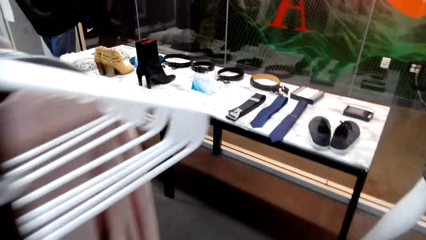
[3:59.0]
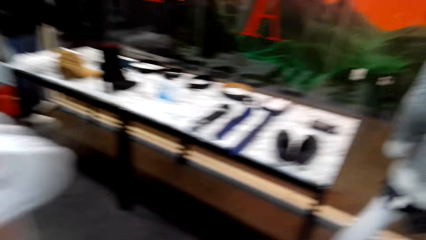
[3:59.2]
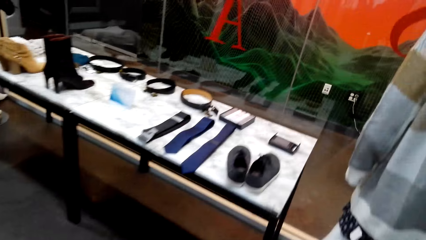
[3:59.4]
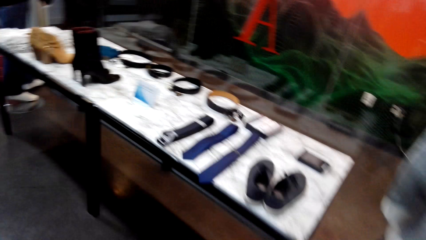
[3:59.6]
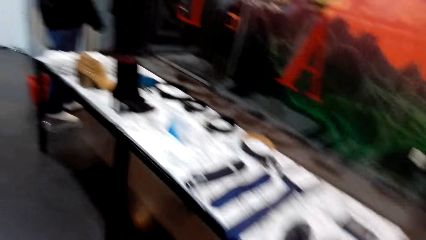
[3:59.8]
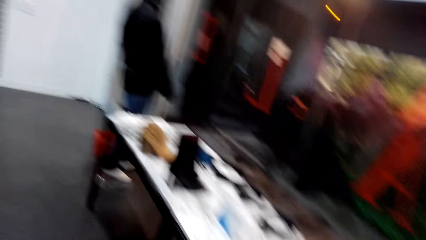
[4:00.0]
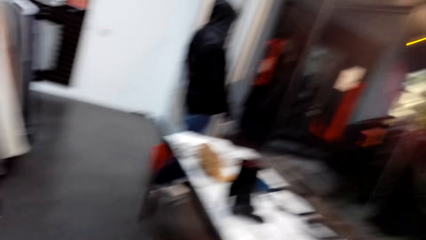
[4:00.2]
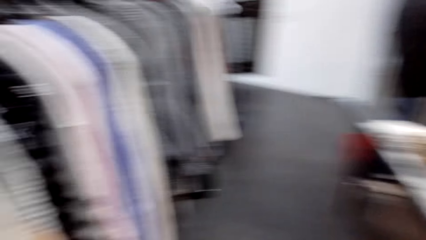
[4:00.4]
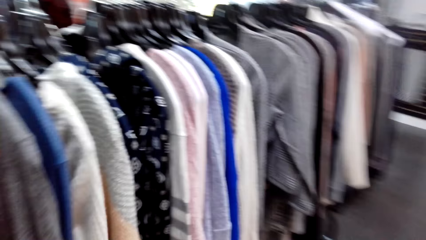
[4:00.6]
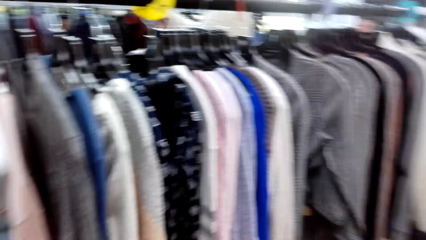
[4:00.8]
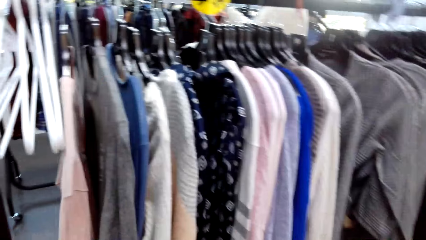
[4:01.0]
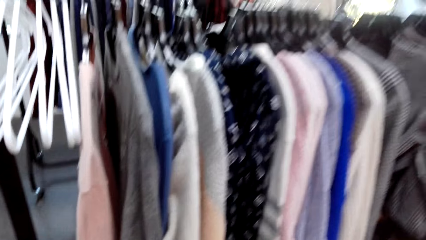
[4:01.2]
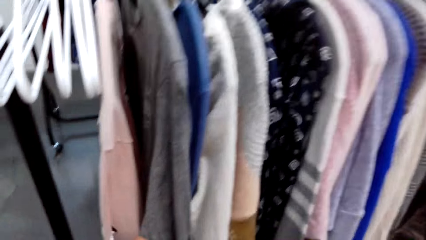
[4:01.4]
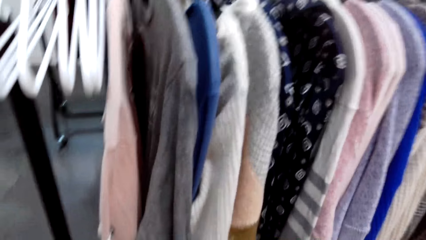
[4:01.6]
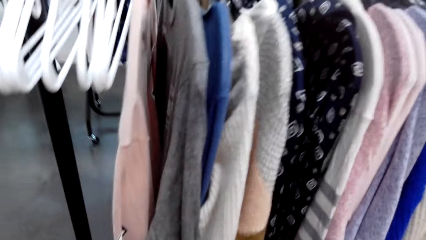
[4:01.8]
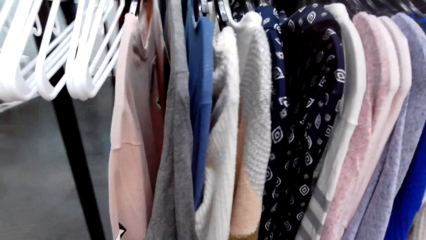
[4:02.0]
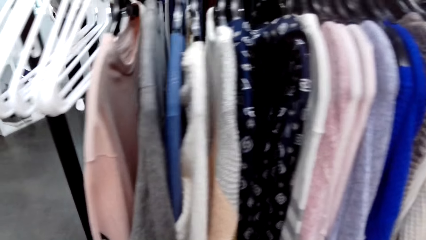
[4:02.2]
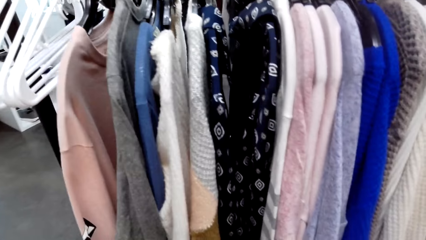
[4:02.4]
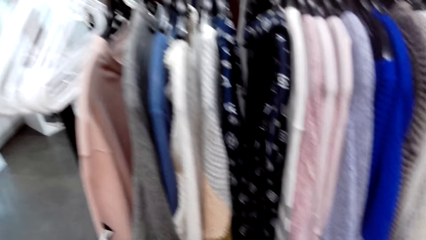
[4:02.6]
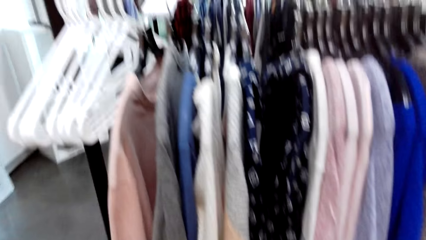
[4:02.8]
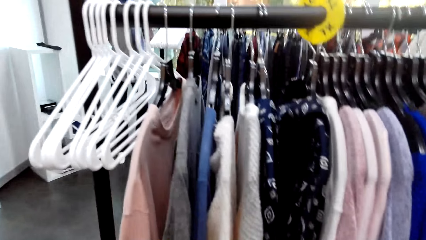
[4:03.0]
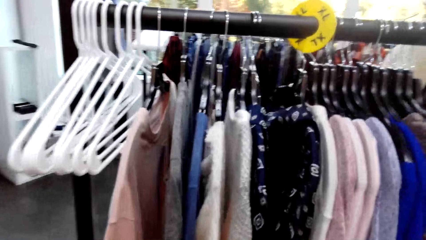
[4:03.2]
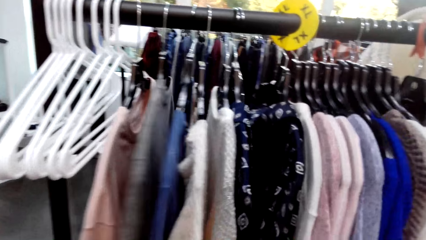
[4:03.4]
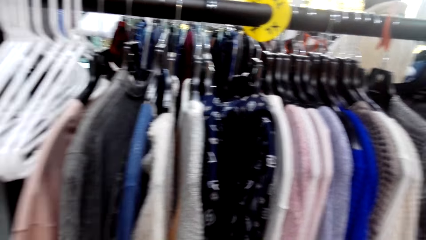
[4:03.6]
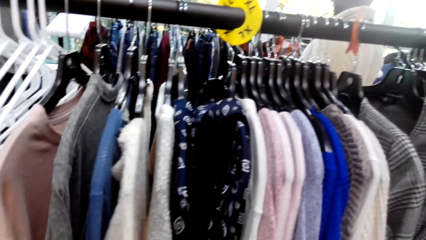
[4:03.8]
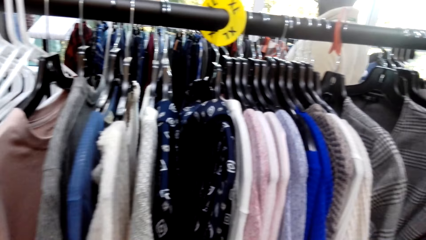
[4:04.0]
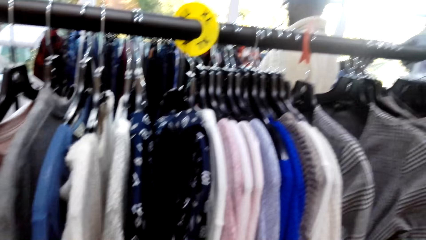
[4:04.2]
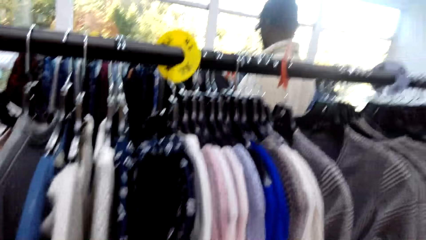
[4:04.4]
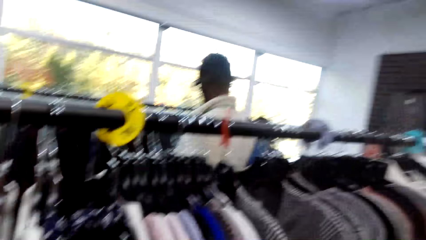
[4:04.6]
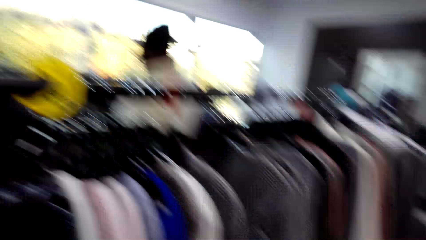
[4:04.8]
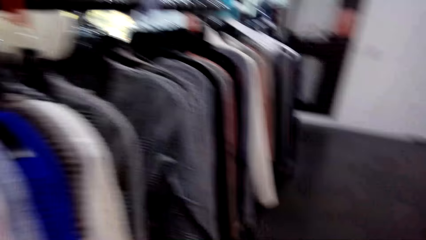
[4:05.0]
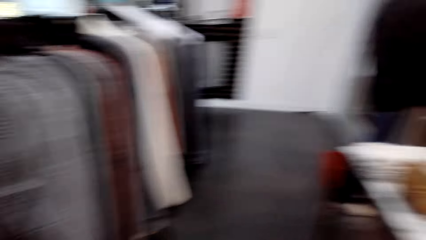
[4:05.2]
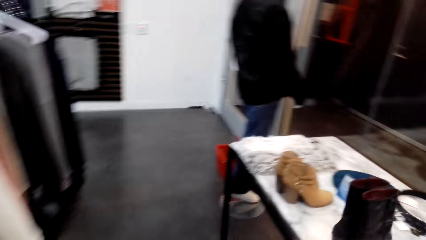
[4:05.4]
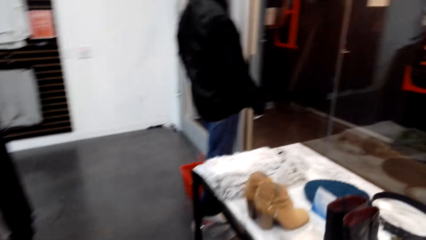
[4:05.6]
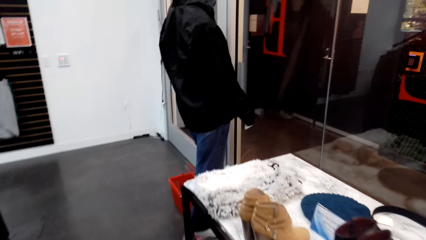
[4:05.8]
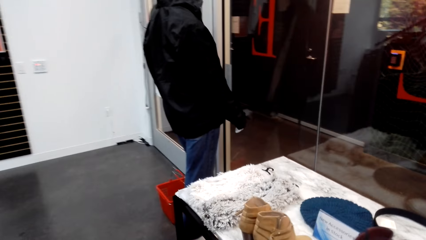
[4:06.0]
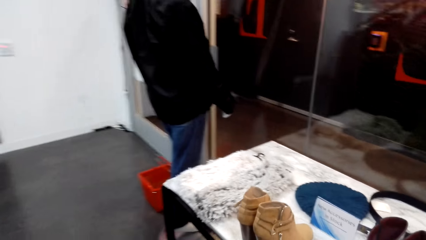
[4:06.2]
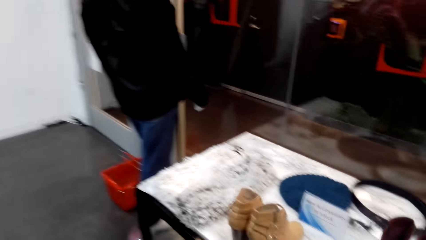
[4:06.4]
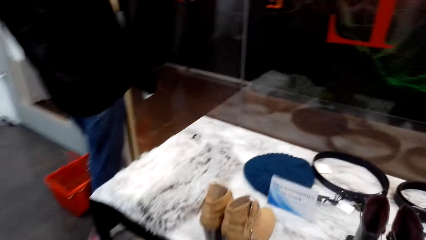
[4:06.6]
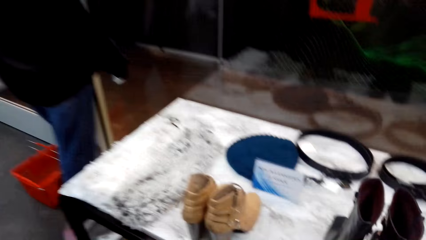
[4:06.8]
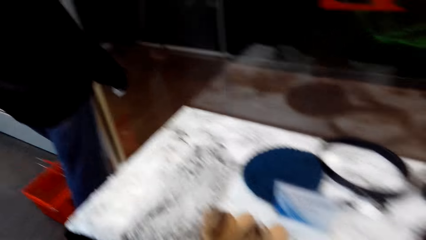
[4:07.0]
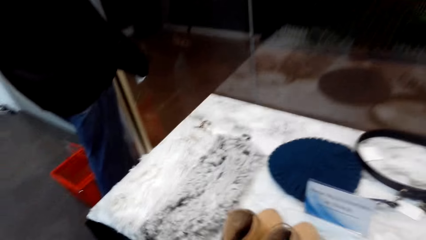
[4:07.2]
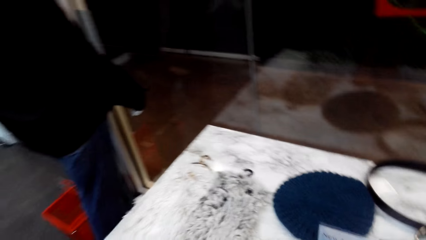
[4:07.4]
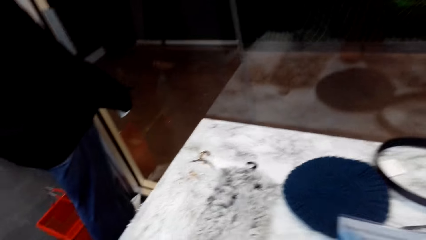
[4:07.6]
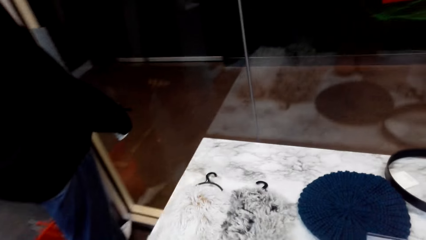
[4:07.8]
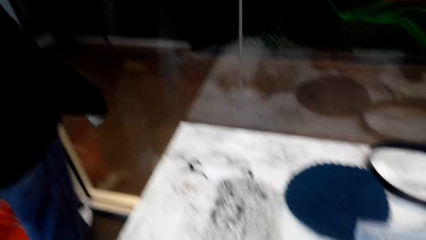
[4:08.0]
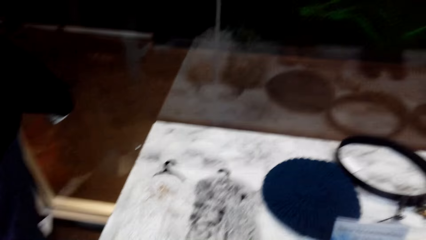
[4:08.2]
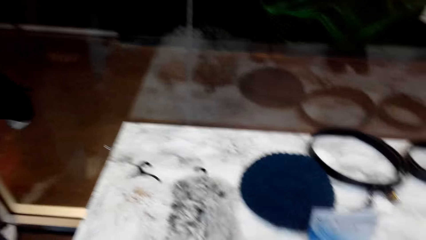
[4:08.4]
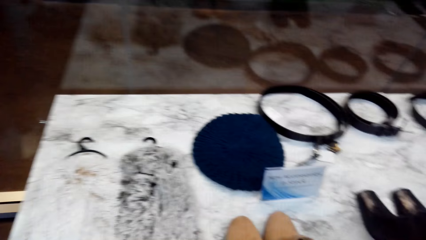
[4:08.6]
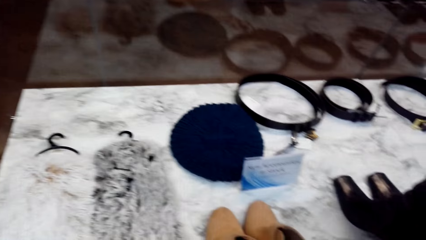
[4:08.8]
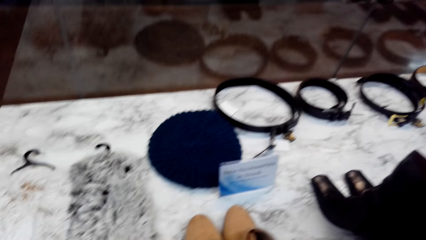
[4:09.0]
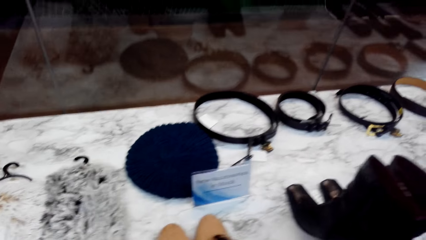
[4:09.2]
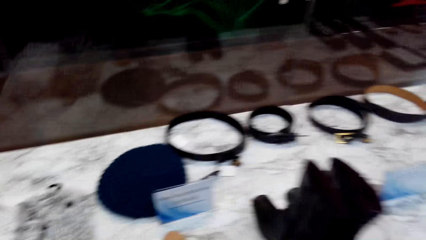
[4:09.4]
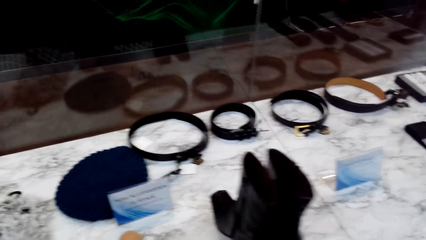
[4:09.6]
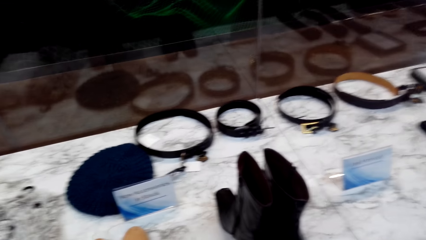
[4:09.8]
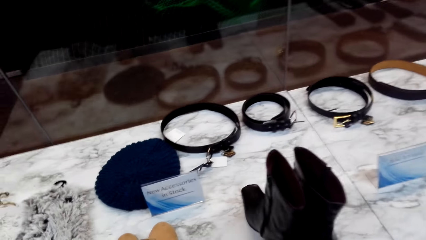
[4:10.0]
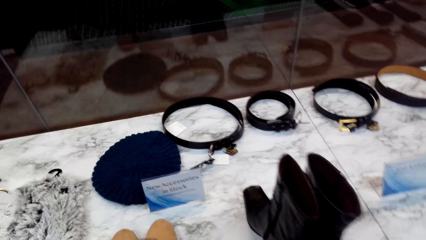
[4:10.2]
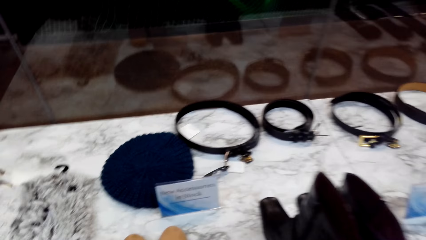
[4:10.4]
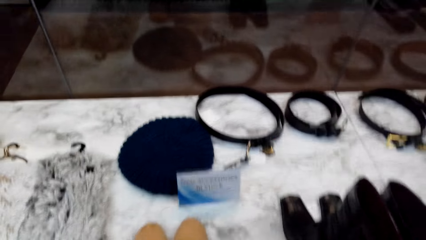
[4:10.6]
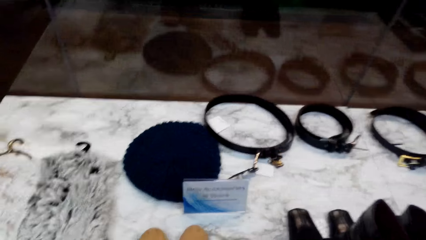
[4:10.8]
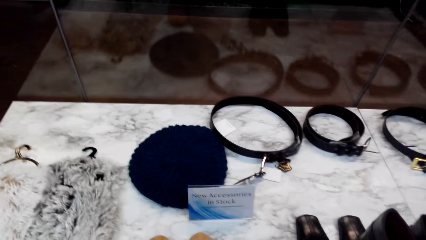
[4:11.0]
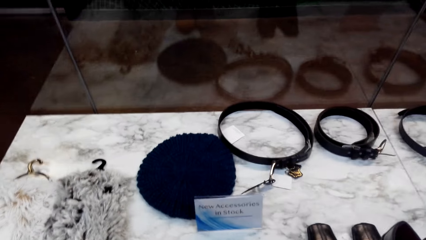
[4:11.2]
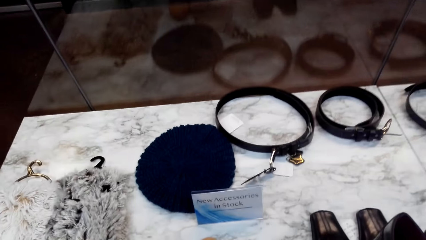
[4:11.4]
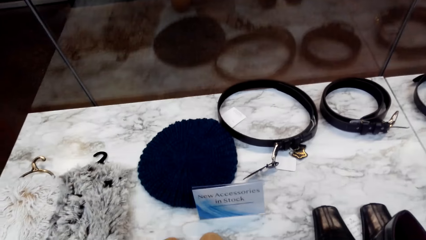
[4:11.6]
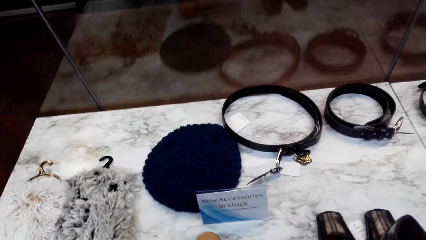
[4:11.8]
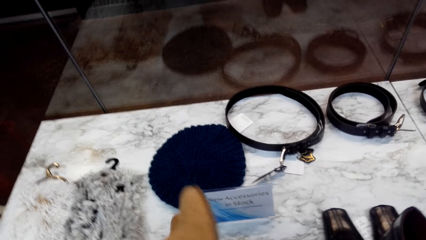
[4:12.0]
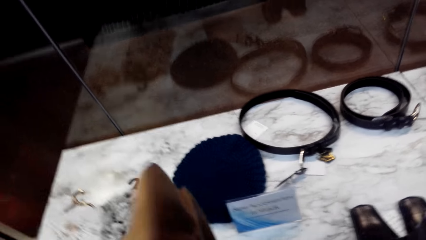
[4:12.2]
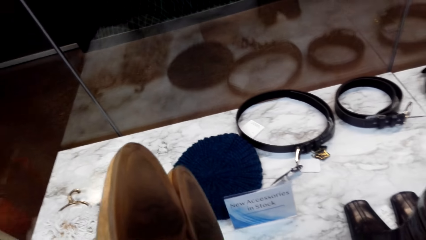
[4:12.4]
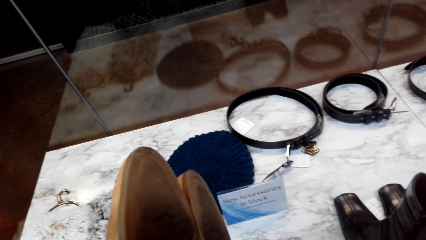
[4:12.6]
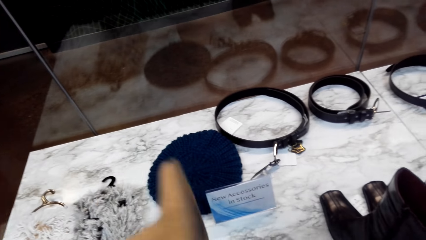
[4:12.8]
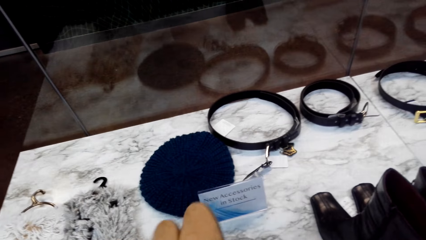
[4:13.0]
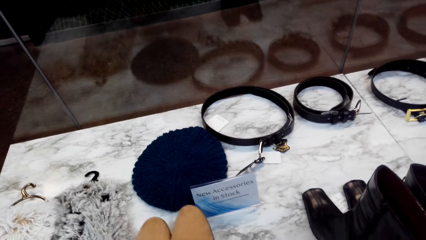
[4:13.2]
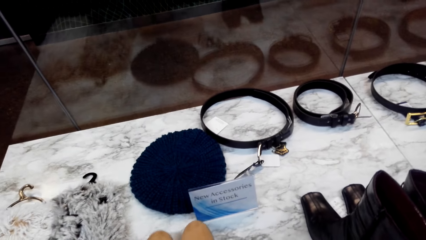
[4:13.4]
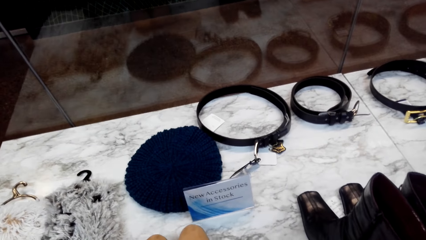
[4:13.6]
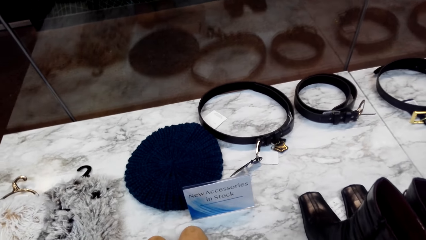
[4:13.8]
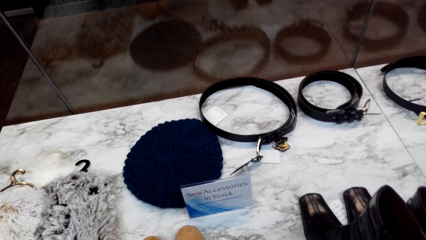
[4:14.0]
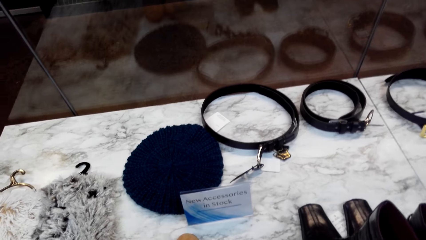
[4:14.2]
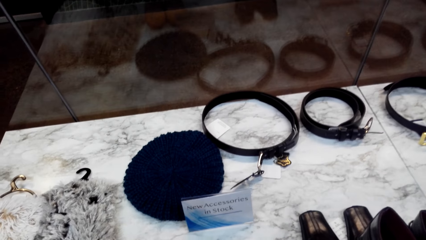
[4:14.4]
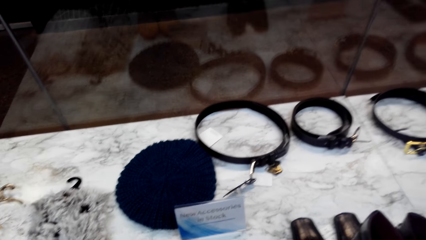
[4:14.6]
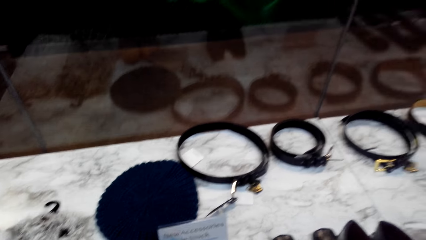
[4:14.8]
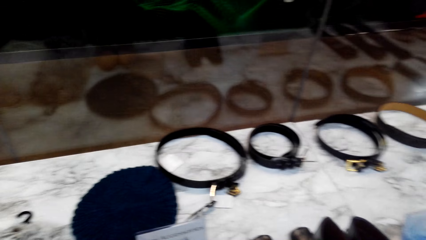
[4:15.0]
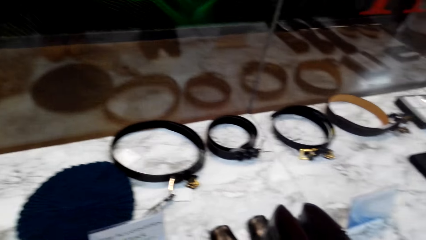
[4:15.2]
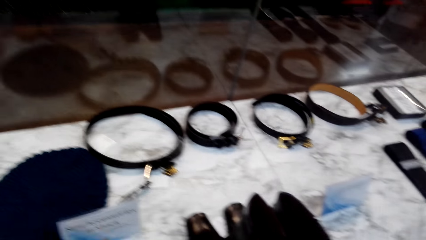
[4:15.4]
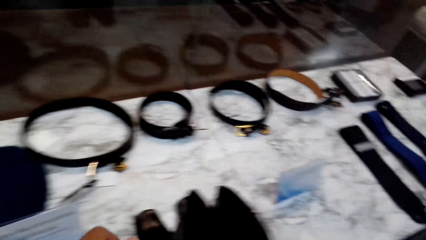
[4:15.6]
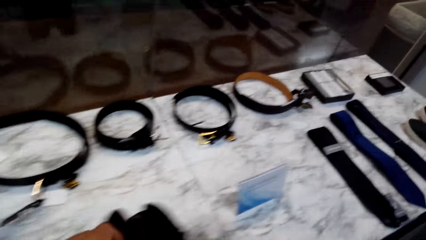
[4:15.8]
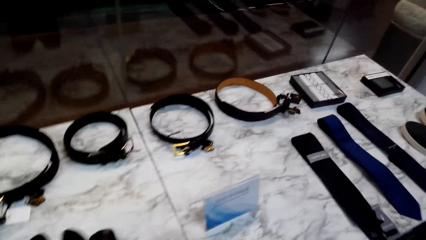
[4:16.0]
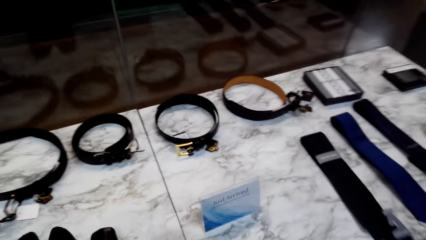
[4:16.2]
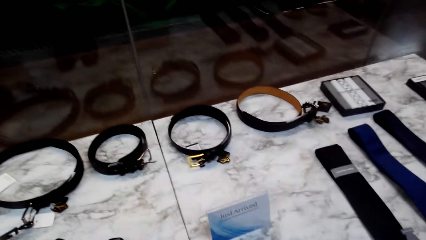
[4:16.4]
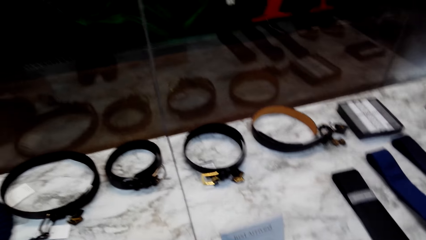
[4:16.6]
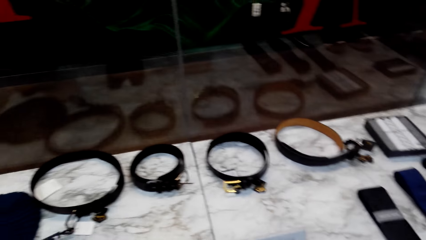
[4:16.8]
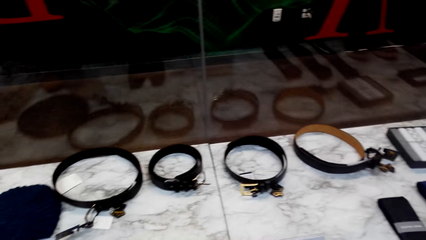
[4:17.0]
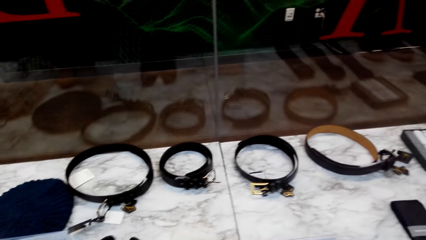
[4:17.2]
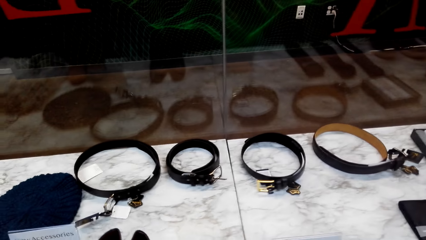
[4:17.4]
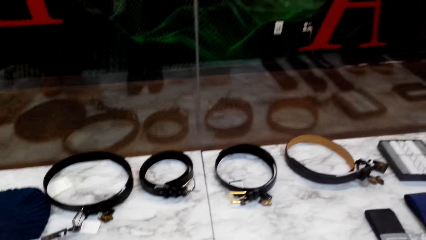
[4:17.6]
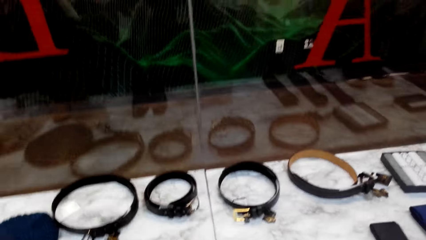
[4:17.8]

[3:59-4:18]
The camera wearer walks in front. They hold a cloth on the rack. They inspect the cloth with both hands. They look around. They walk in front. They pick up shoes from the table with the left hand. They move around.
